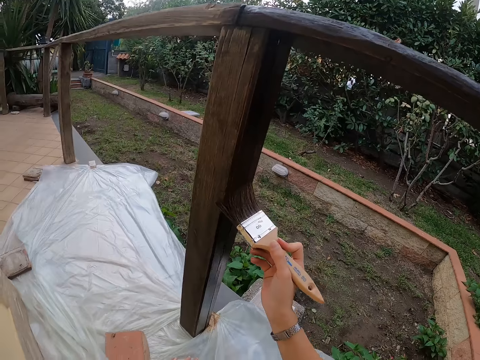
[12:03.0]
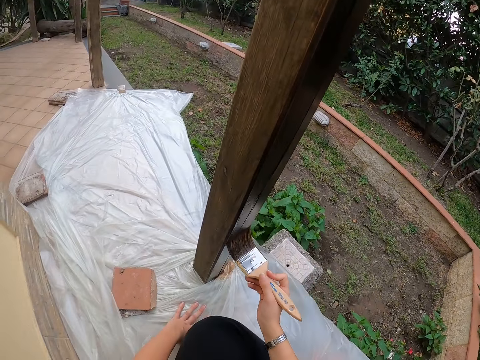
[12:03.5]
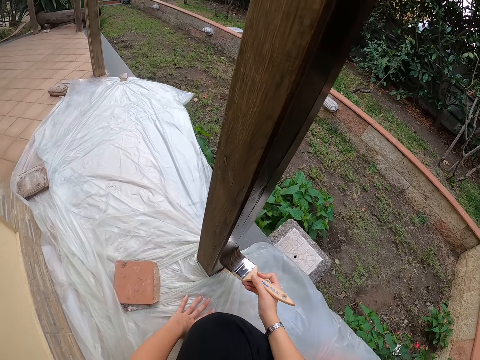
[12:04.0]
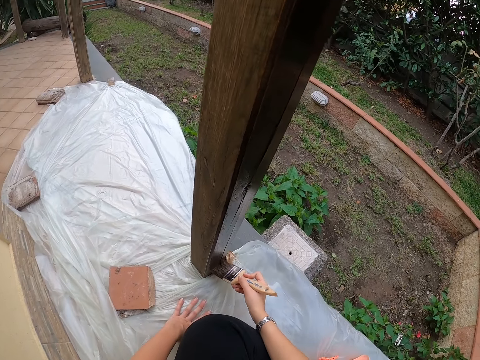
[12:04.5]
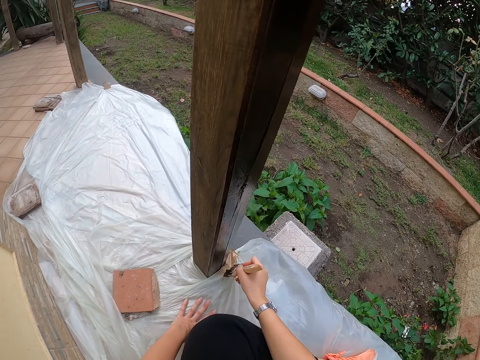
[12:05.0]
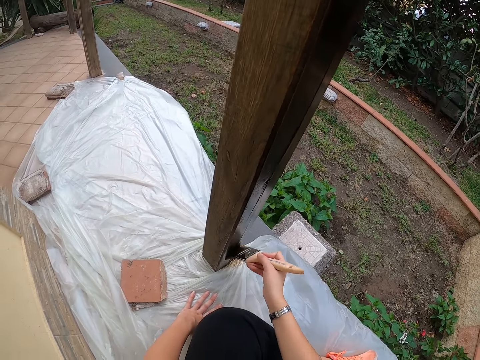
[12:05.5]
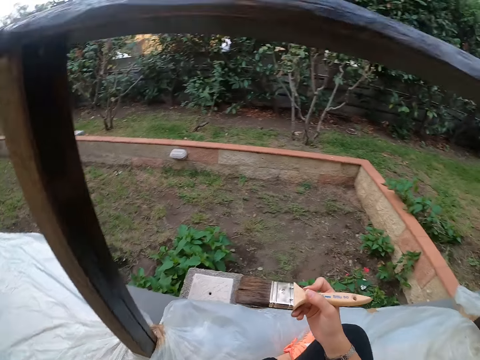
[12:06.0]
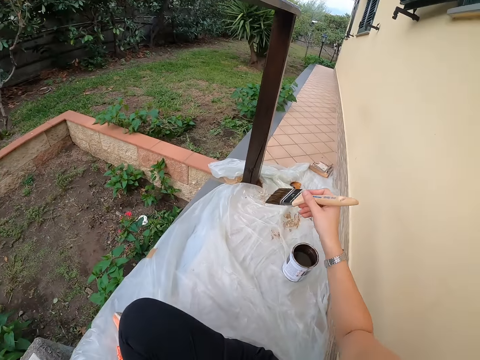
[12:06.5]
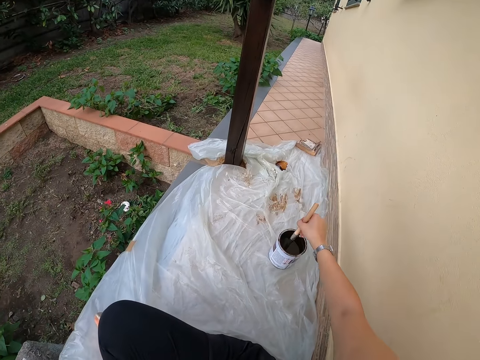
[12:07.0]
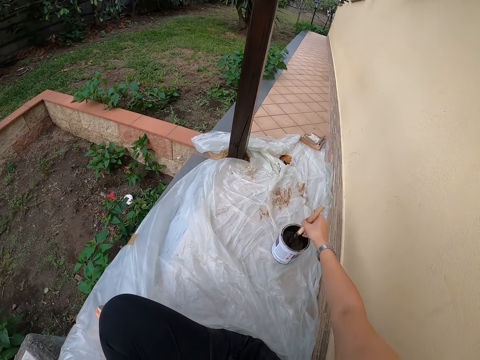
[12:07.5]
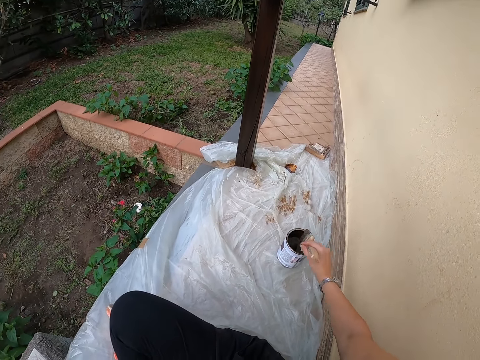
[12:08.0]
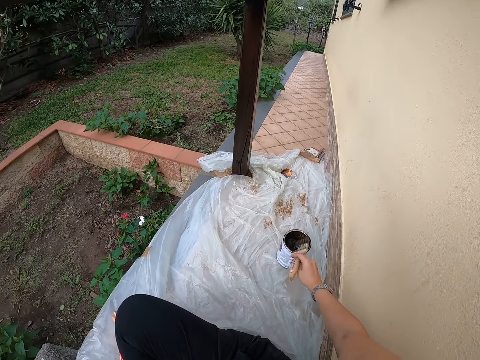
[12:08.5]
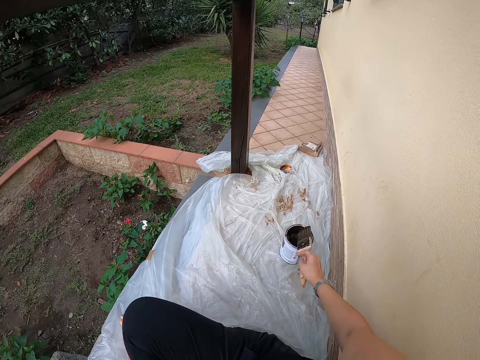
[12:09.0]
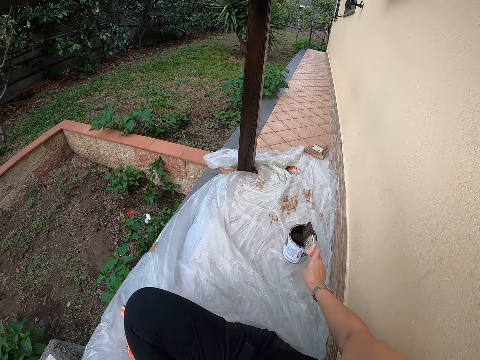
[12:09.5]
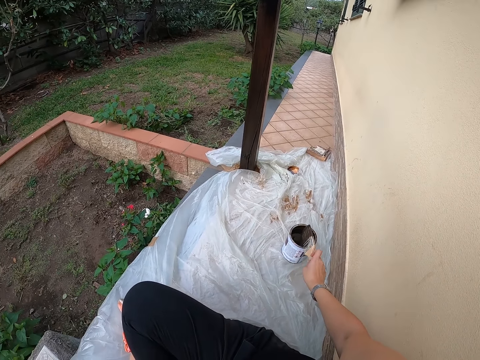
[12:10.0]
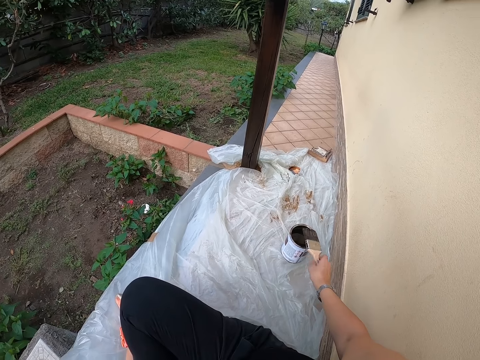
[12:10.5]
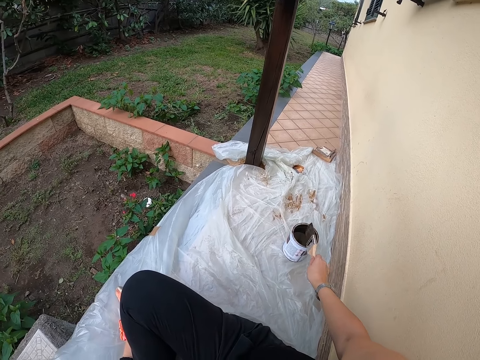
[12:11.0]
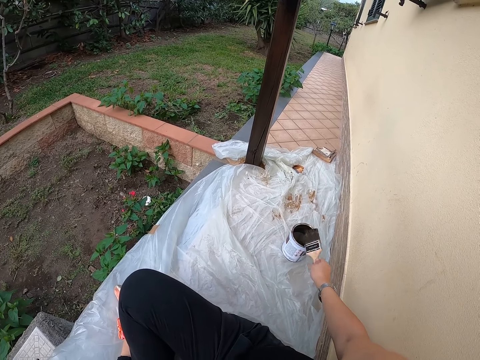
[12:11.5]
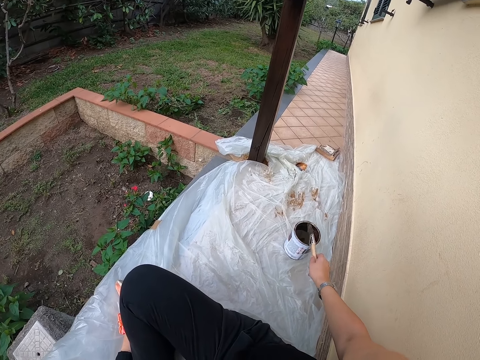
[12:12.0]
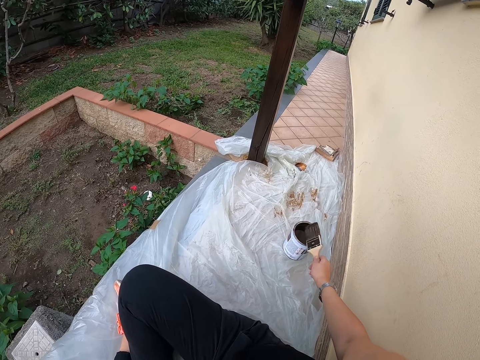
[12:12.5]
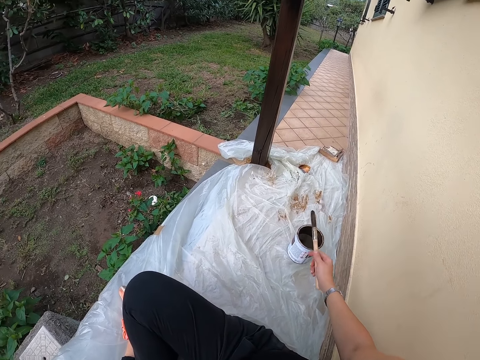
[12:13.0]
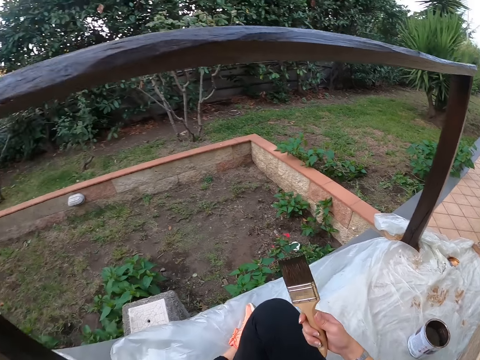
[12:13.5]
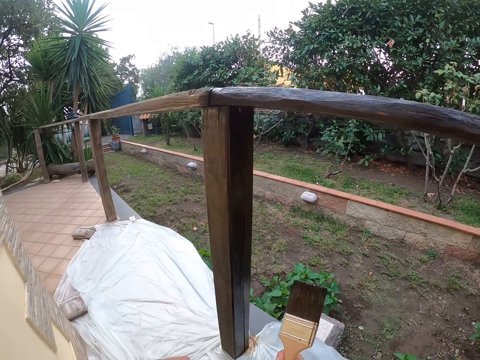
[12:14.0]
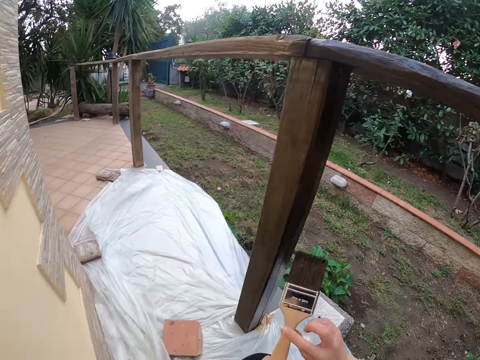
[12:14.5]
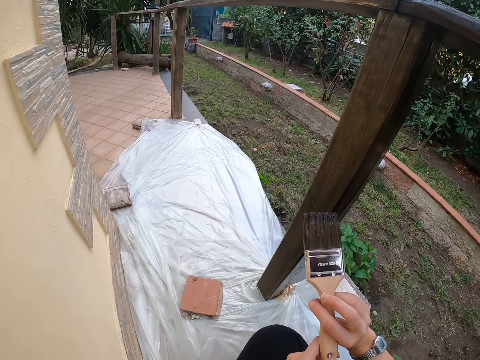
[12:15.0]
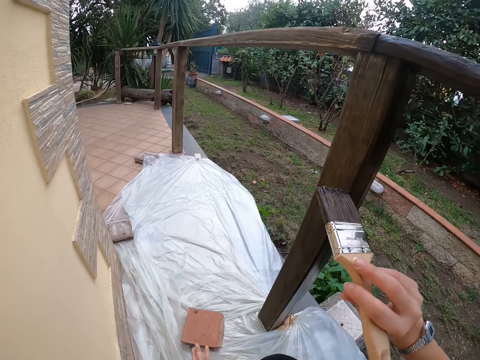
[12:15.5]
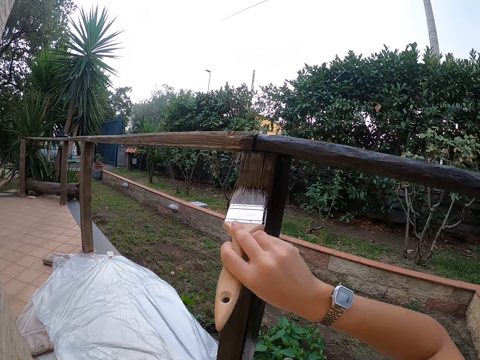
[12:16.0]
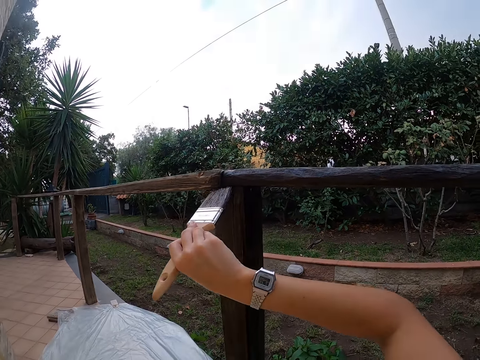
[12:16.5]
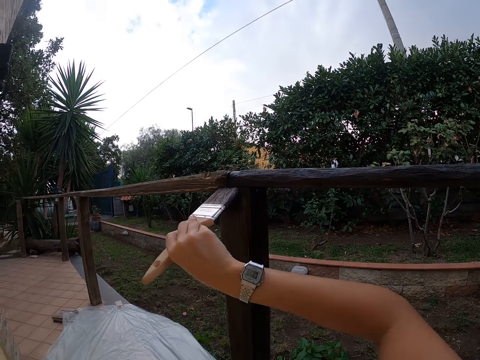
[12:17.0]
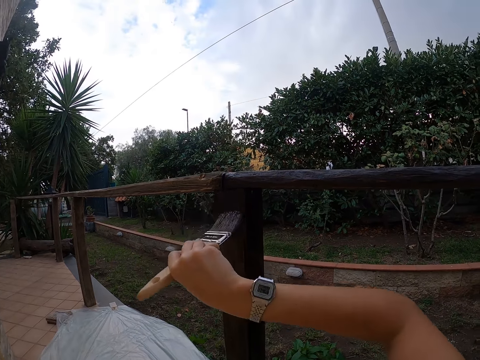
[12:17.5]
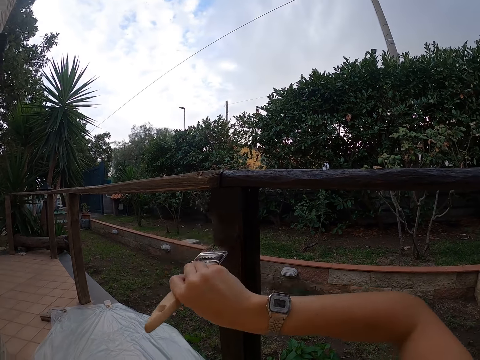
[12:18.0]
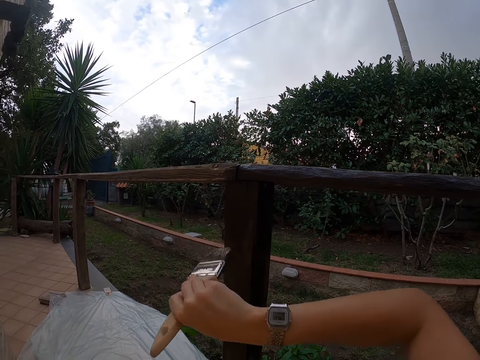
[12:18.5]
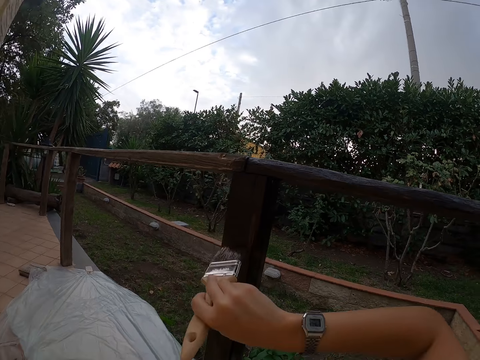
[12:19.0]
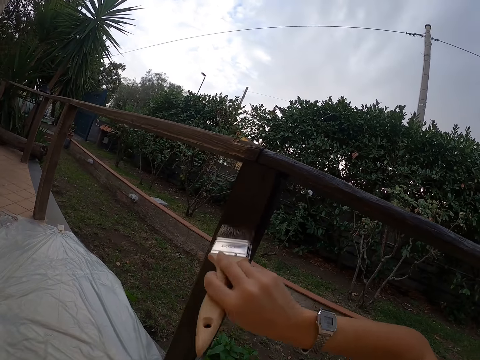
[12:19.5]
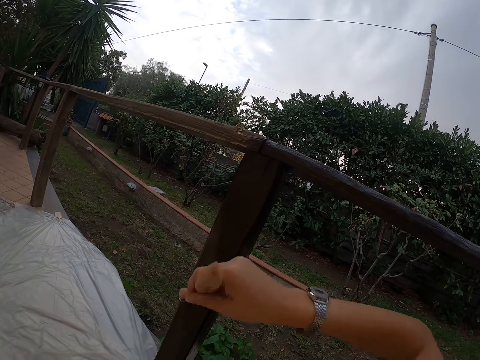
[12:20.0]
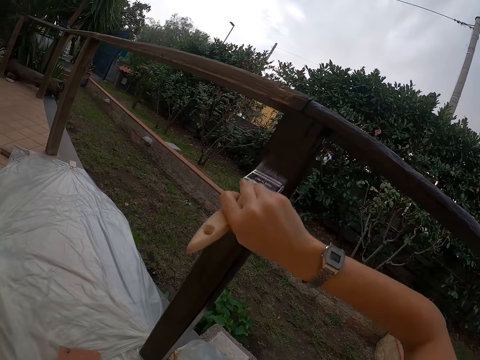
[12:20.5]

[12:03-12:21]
The camera wearer stops painting the balcony. They take some paint from the paint can or container with the paint brush. They take out the paint brush from the container. They hit the paint brush on the top of the paint can and drip off paint from the paint brush. They stop hitting the paint brush on the top of the paint can. They adjust handling of the paint brush. They paint the balcony with the paint brush.

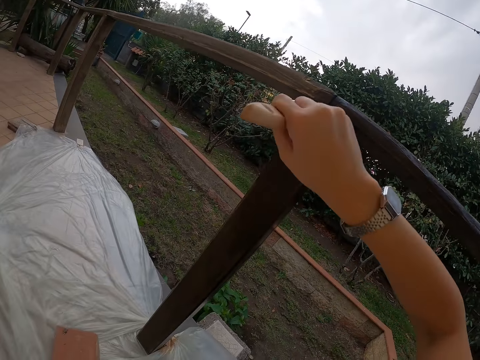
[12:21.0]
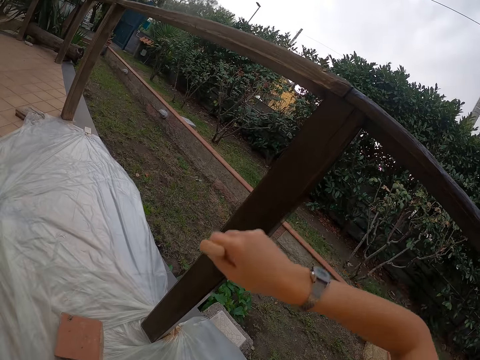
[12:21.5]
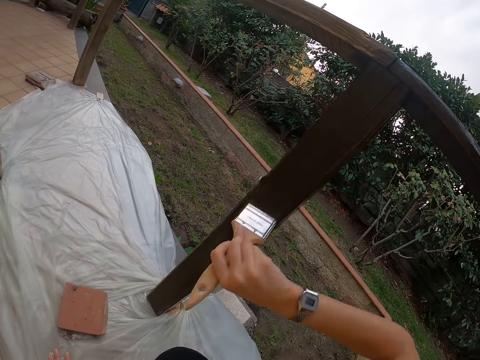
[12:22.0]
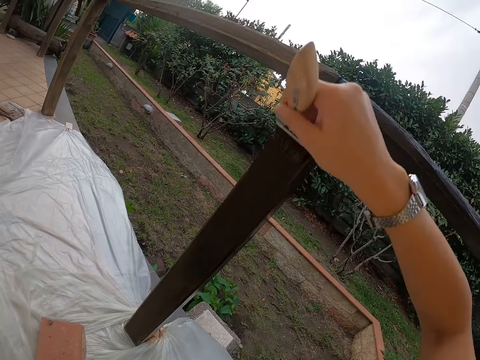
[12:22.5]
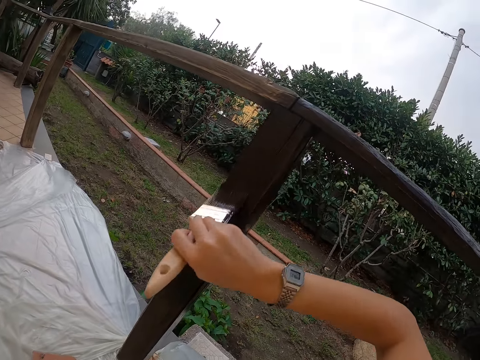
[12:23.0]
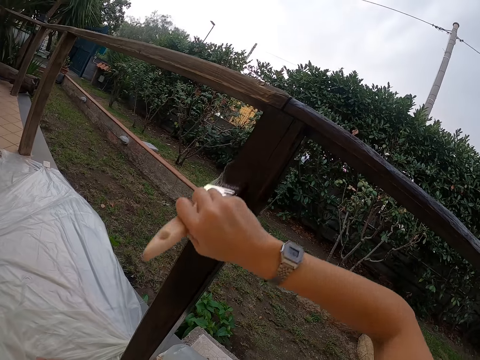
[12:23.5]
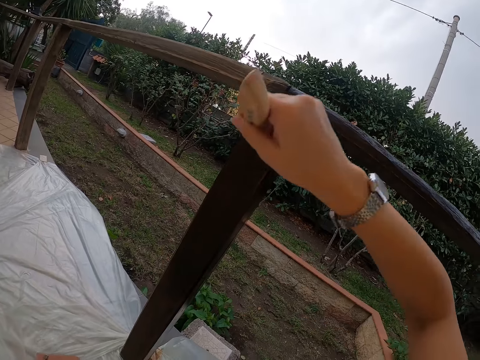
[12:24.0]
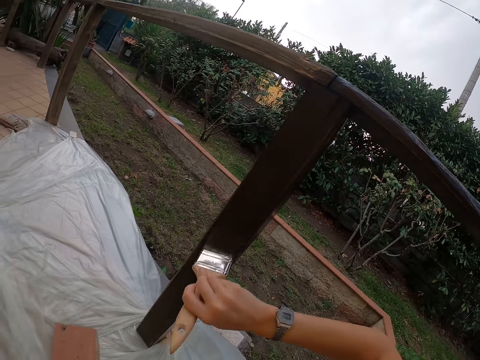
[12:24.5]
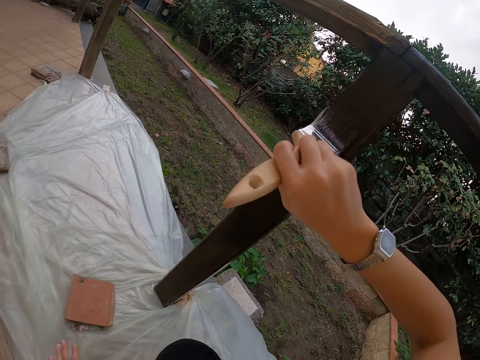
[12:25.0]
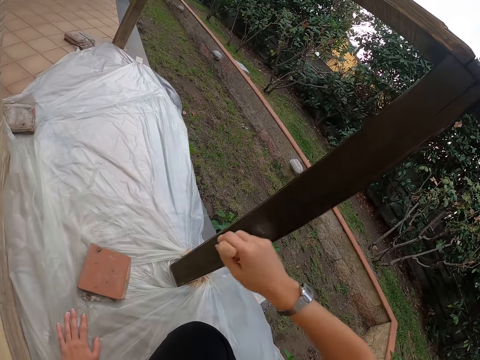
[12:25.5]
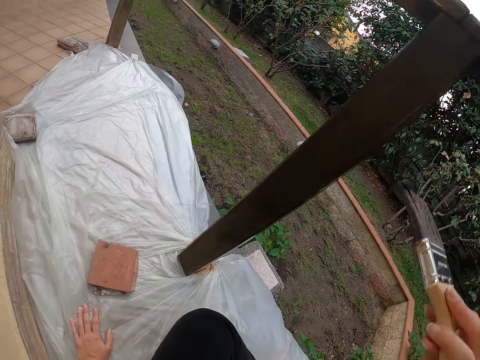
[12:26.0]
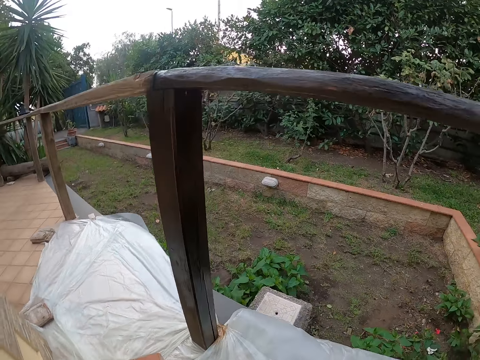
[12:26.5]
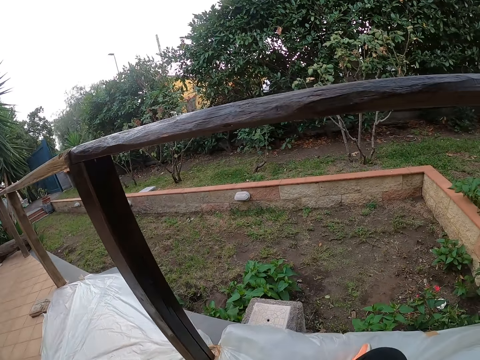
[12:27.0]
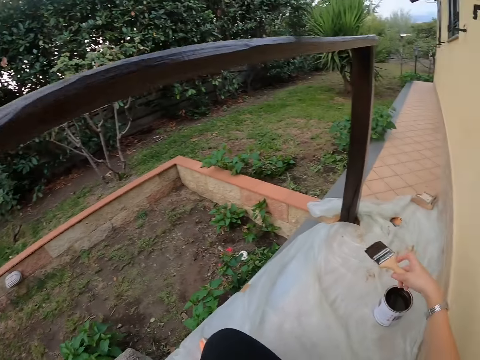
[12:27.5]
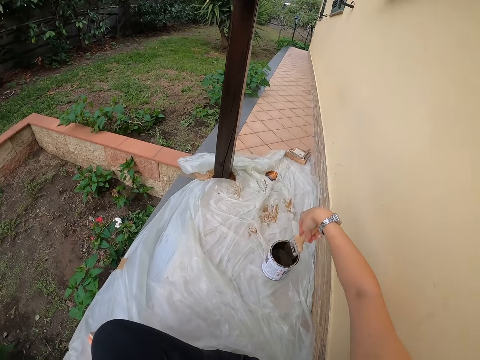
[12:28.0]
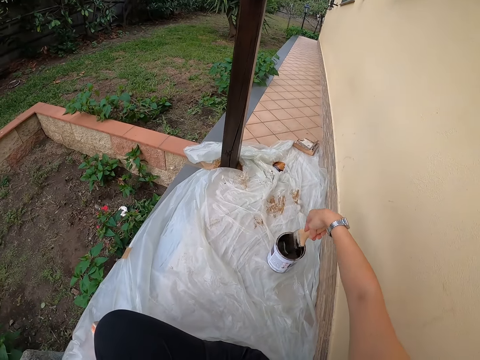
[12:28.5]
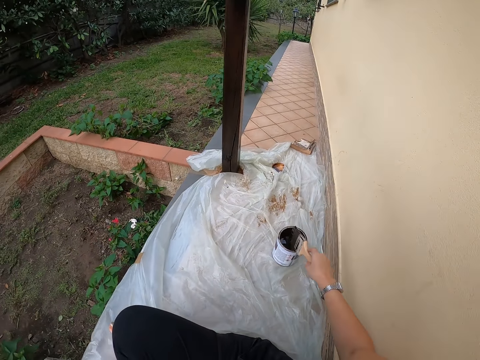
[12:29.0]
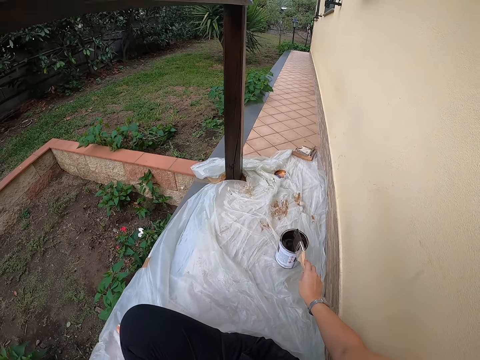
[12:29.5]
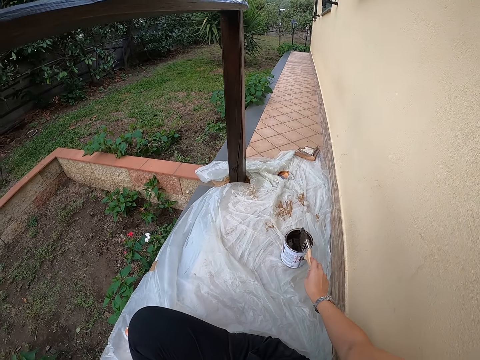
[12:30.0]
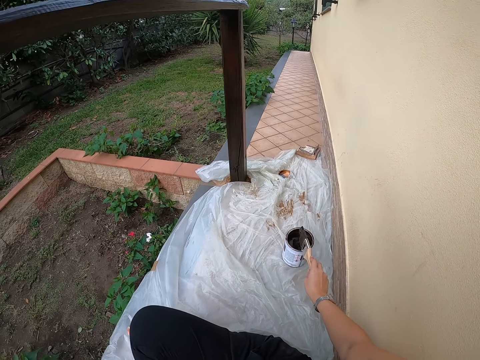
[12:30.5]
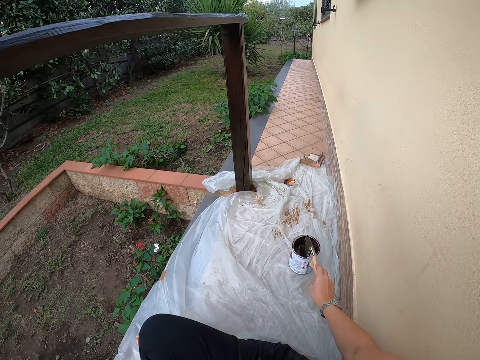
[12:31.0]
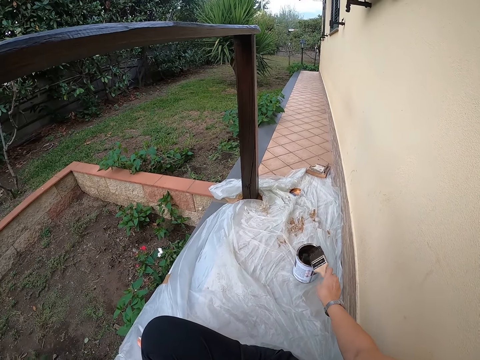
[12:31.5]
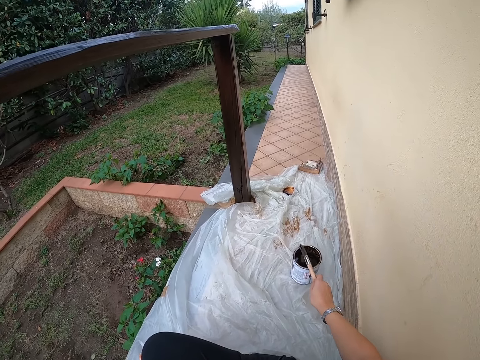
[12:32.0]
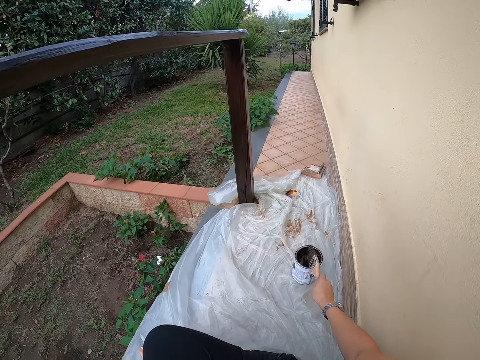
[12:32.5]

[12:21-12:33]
The camera wearer stops painting the balcony. They take some paint from the paint can or container with the paint brush. They take out the paint brush from the container. They drip off paint from the paint brush. They hit the paint brush on the top of the paint can.
